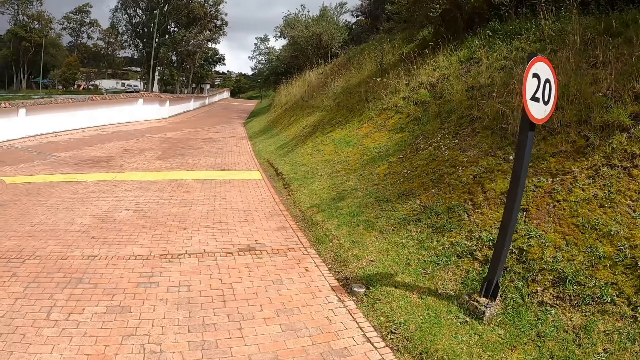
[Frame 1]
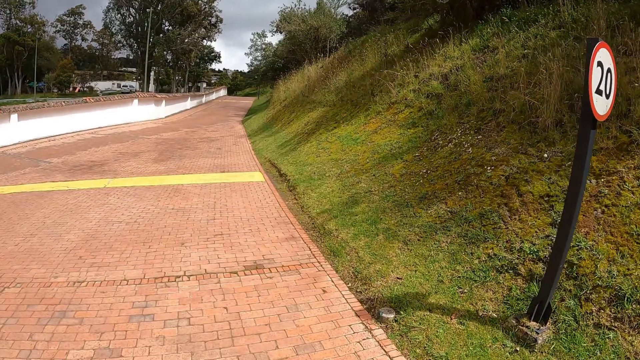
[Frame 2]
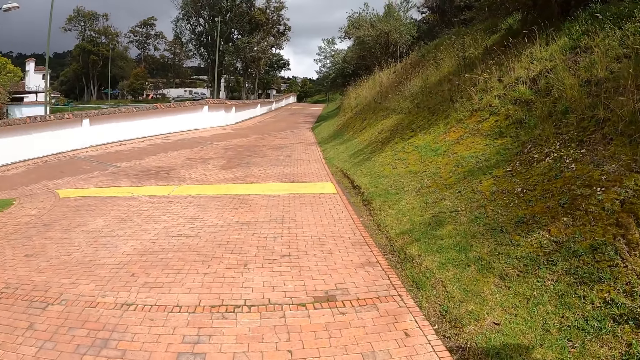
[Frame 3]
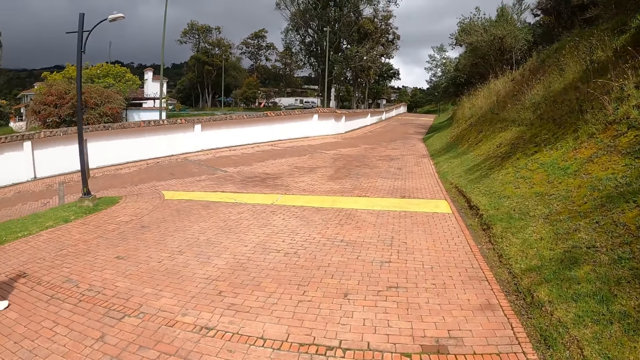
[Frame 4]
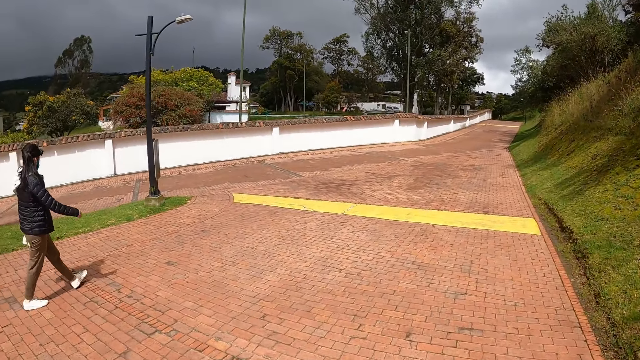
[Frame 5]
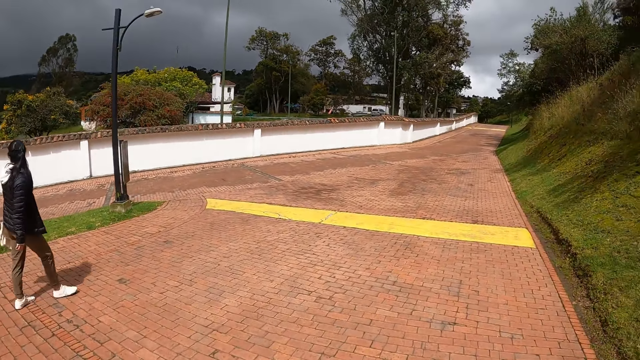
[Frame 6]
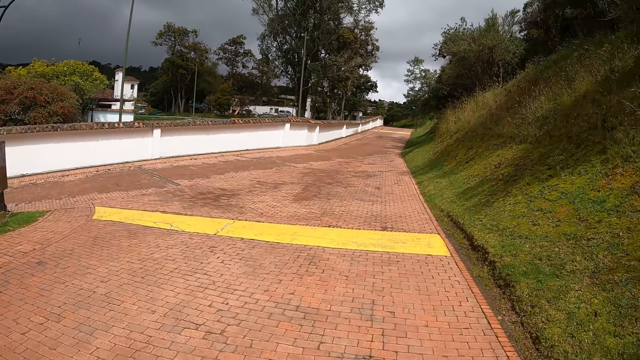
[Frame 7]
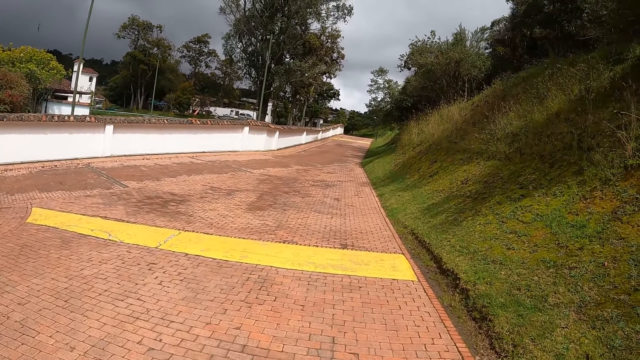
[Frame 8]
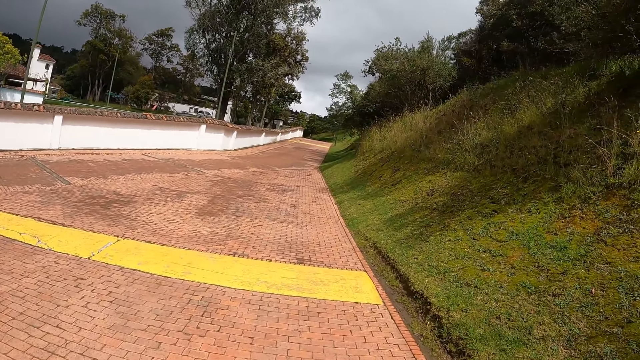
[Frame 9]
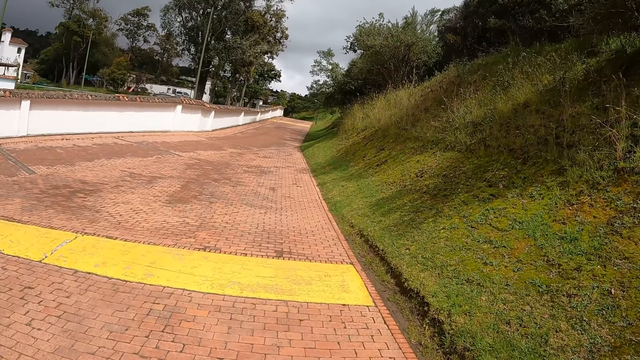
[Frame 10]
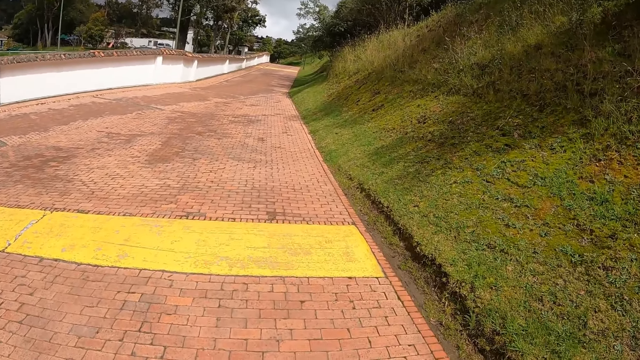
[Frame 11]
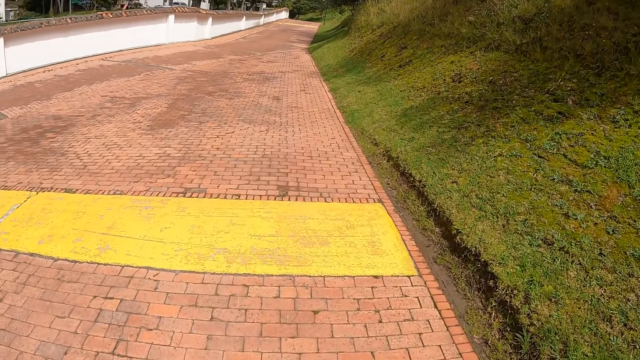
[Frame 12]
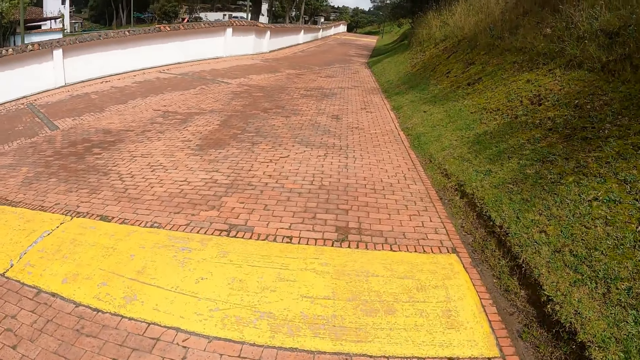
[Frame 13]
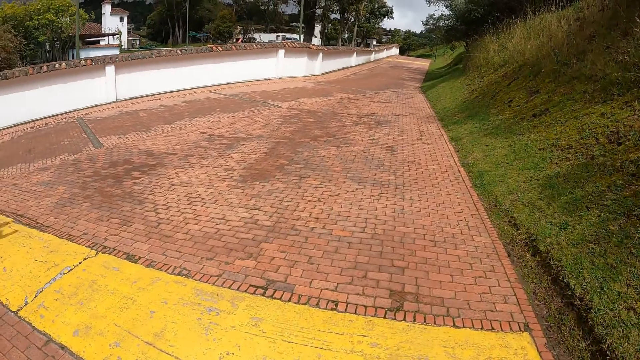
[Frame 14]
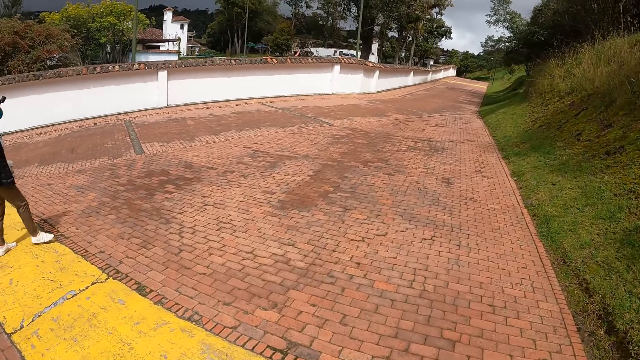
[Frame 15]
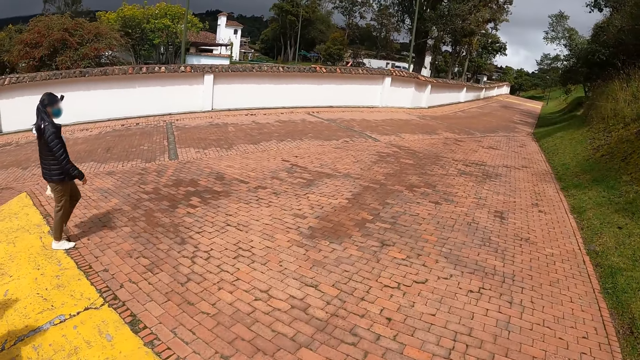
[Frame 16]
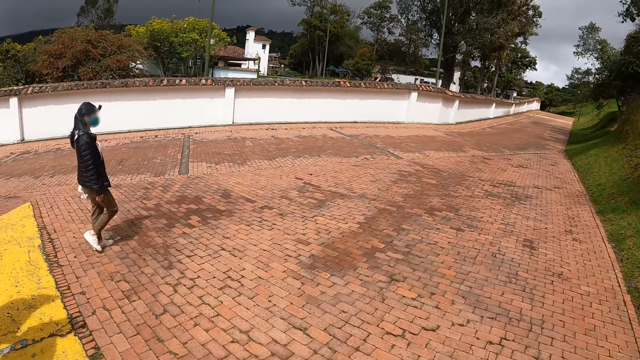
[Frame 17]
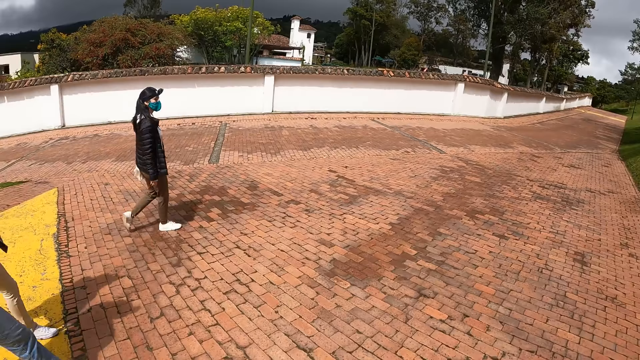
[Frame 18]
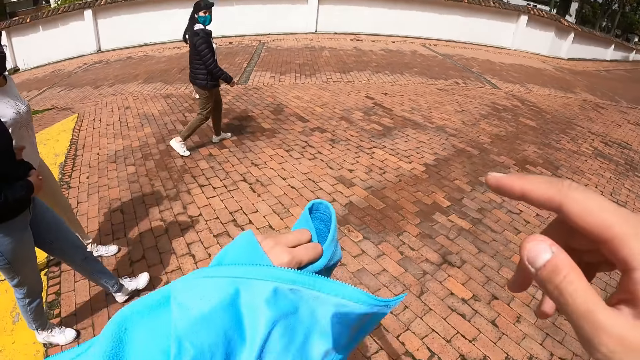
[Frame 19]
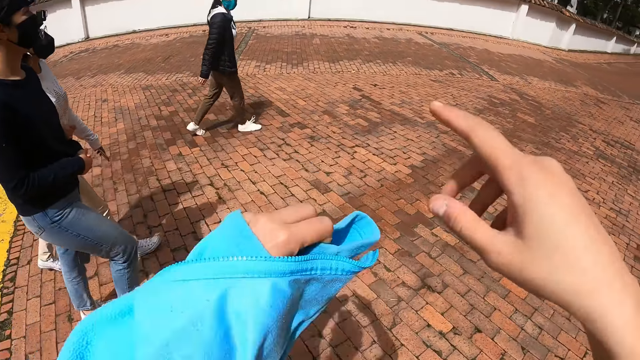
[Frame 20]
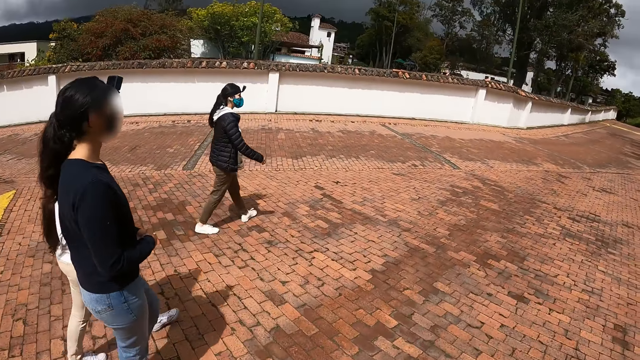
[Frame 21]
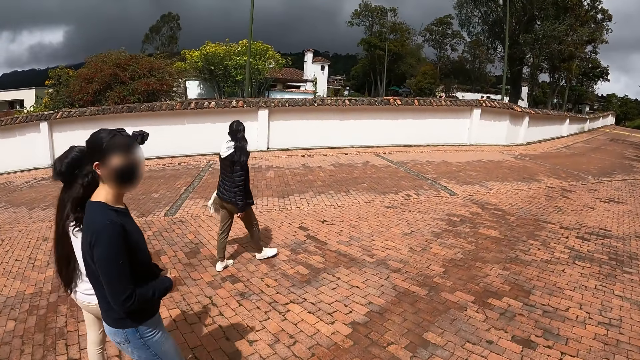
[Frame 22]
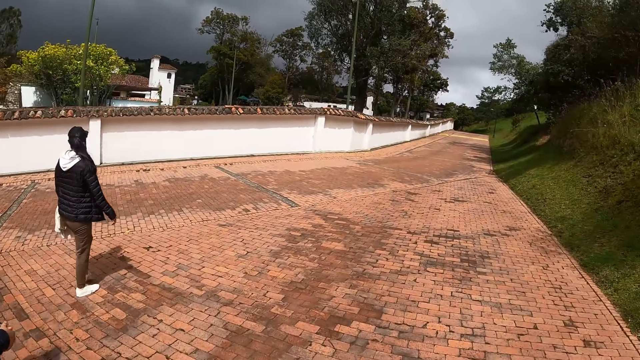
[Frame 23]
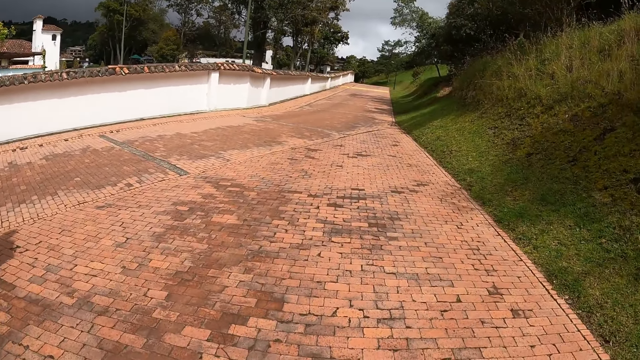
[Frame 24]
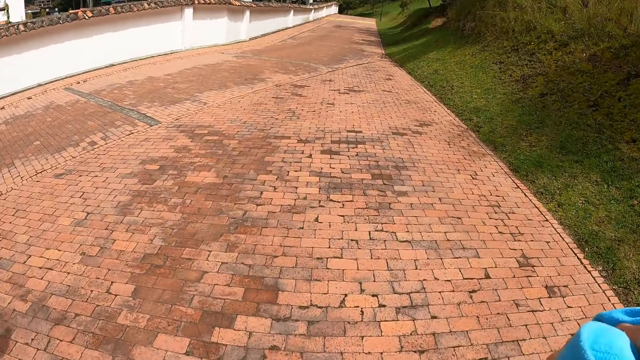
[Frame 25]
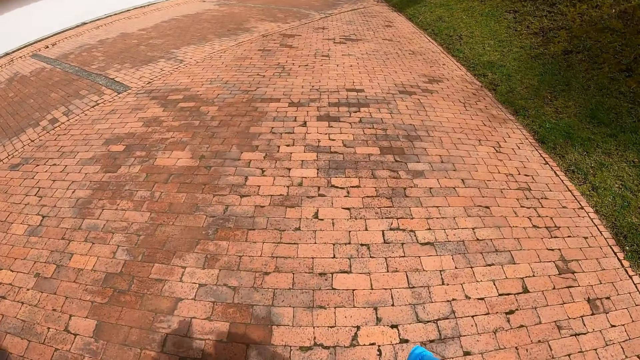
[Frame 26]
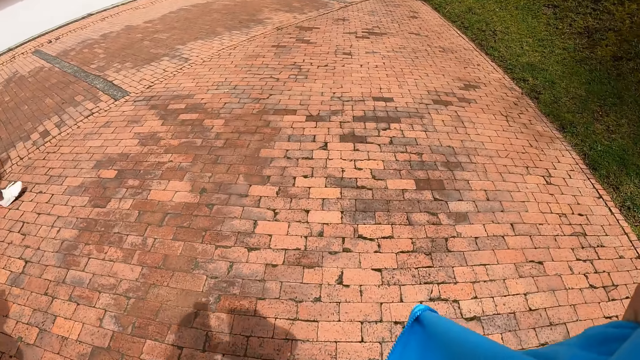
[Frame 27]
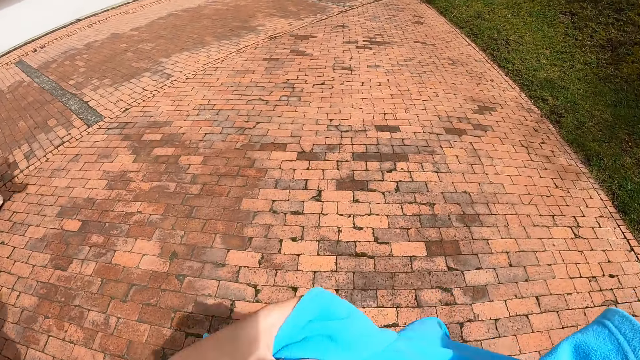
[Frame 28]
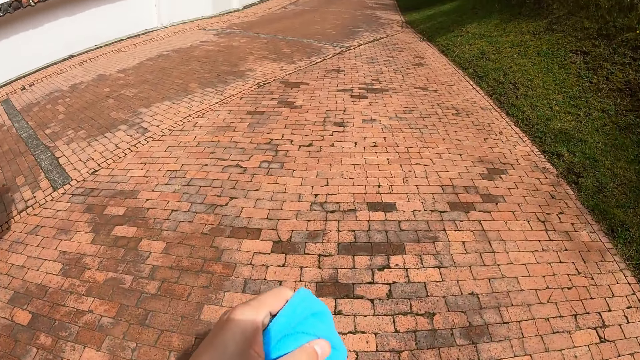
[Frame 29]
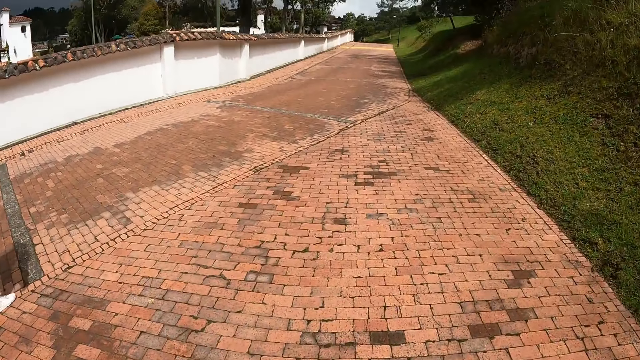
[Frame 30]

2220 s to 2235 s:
A woman walks along the road. The camera wearer walks along the road. The woman walks along the road. The camera wearer points towards a house with his left hand. He lifts up the hand. He walks beside a woman. He walks beside another woman. He walks along the road.

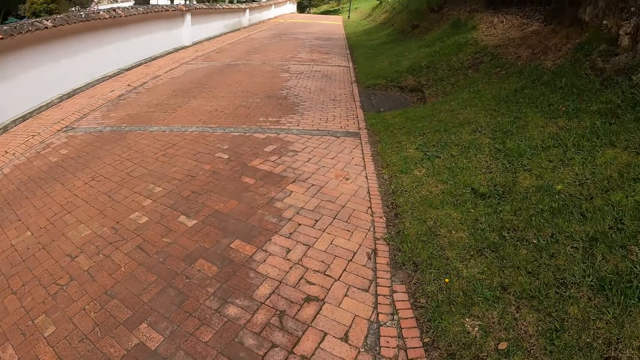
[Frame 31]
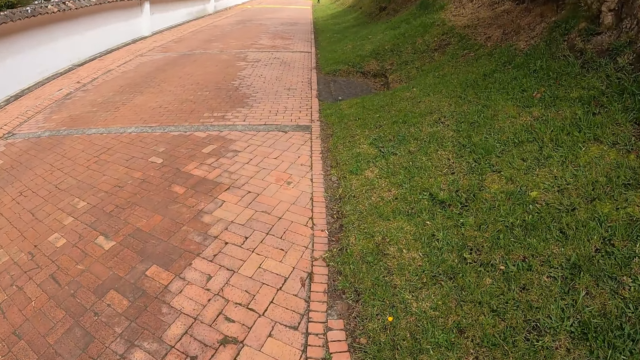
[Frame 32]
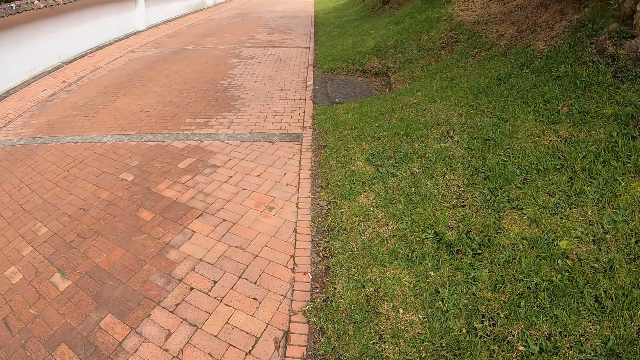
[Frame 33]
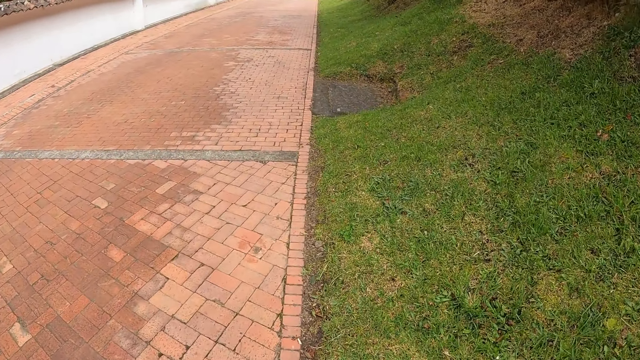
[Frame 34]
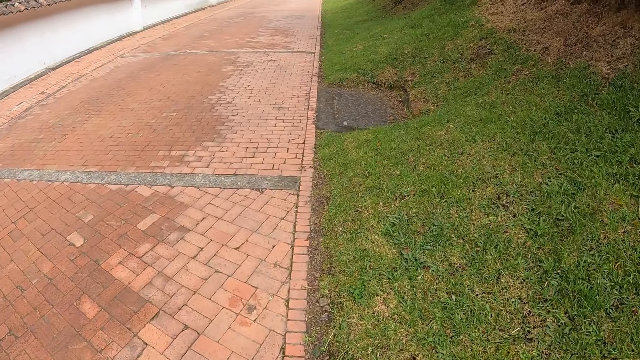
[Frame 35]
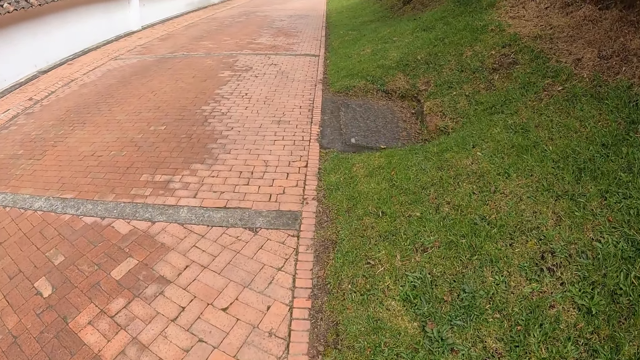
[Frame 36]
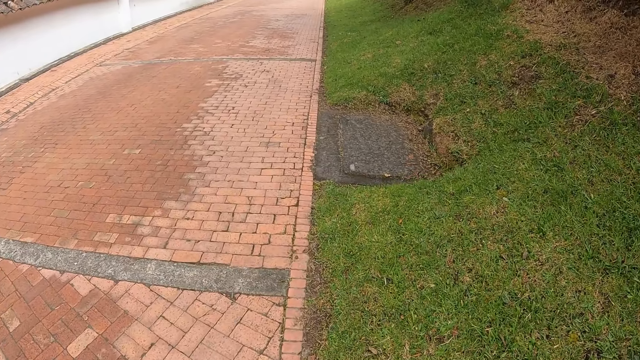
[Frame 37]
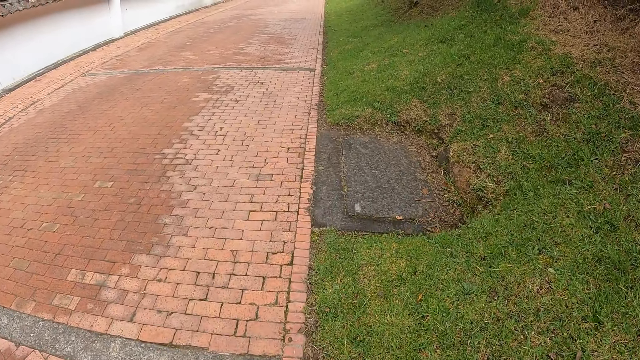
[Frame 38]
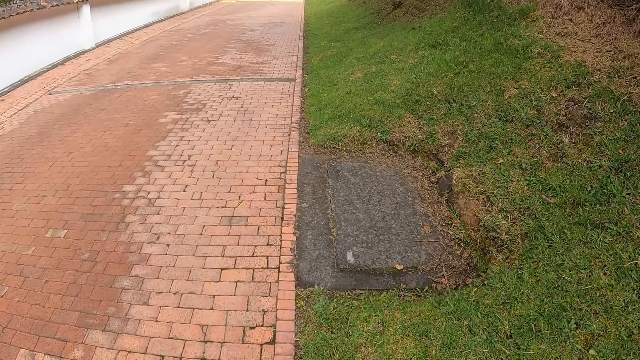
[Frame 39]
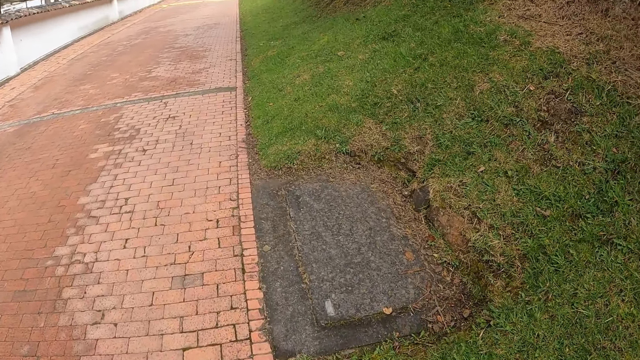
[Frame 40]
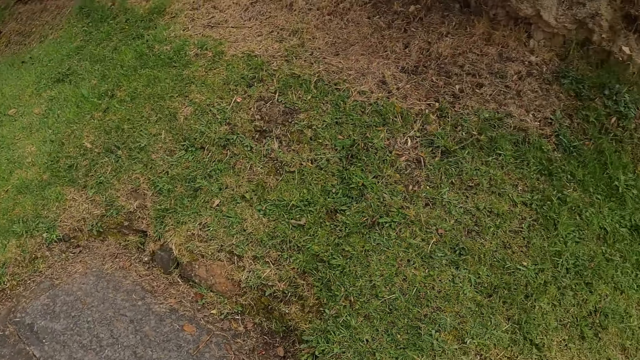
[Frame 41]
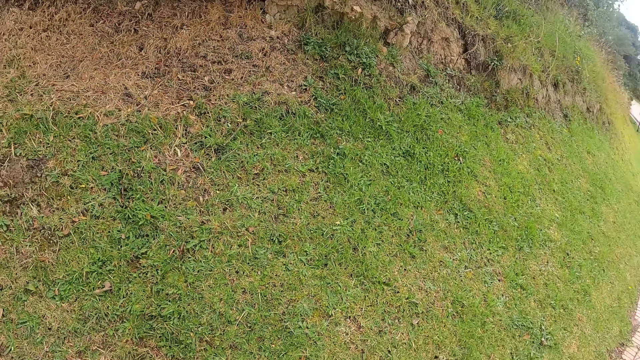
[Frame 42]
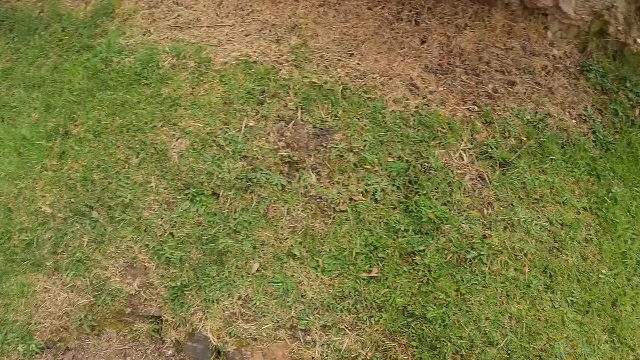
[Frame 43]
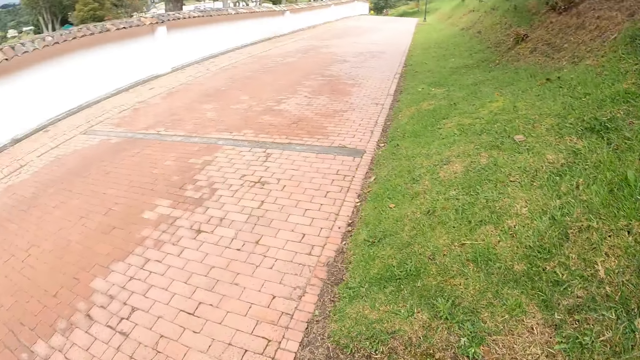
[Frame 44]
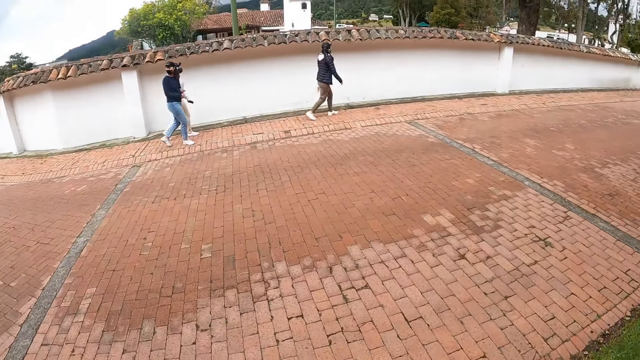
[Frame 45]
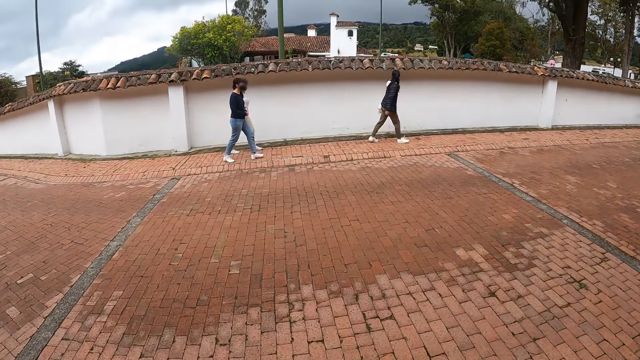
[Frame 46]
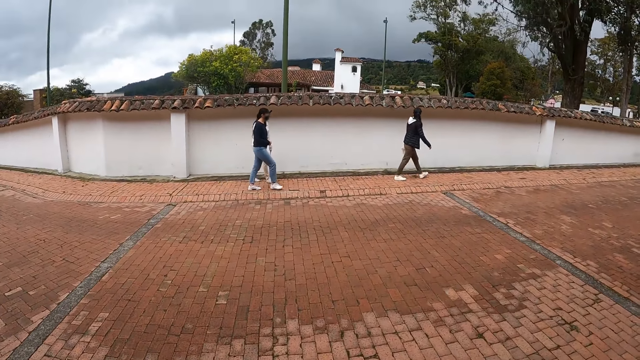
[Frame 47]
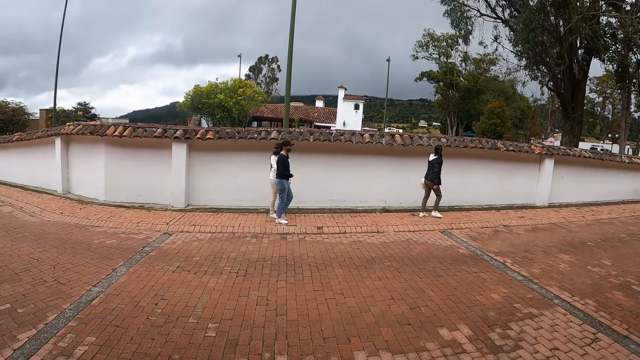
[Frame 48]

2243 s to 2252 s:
A woman walks along the road. The camera wearer walks along the road. The woman walks along the road.
